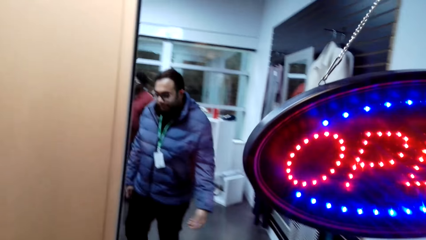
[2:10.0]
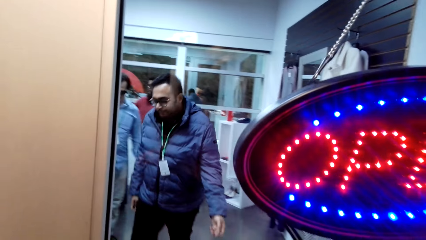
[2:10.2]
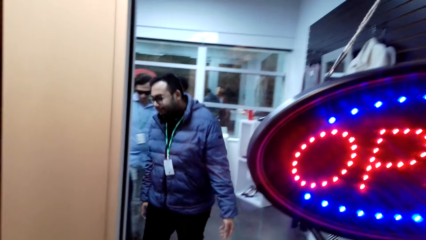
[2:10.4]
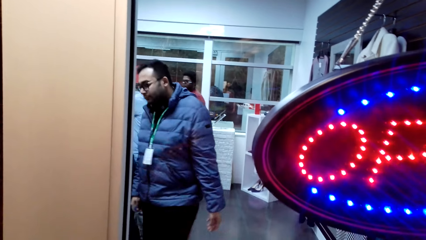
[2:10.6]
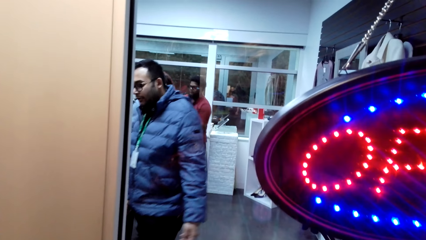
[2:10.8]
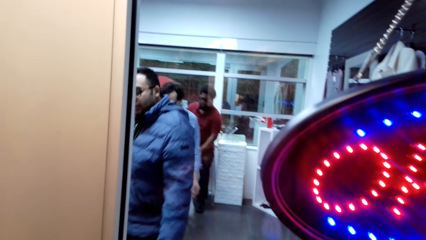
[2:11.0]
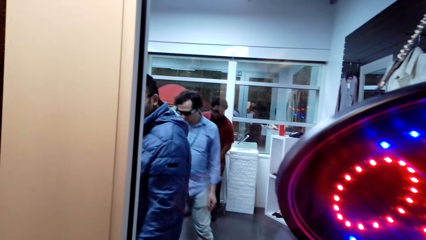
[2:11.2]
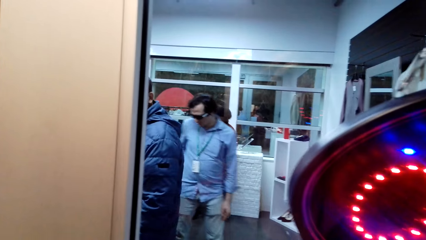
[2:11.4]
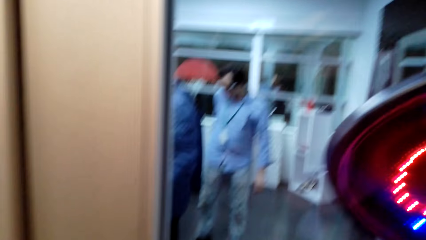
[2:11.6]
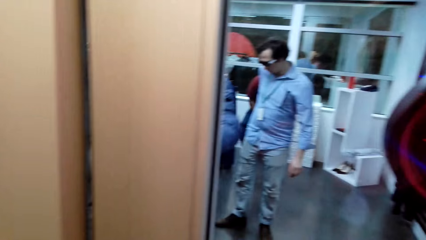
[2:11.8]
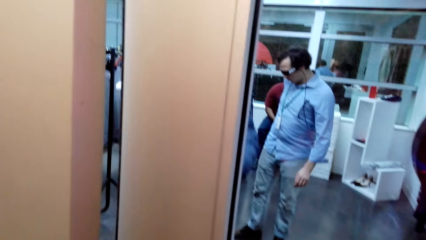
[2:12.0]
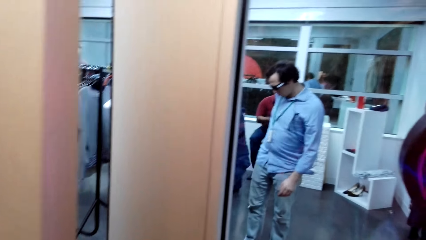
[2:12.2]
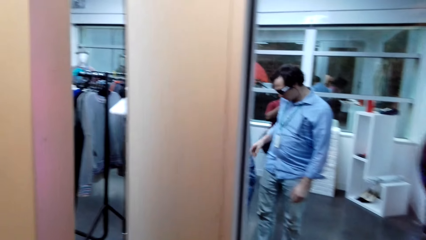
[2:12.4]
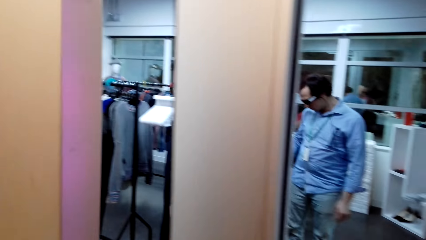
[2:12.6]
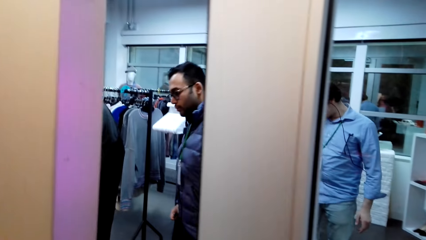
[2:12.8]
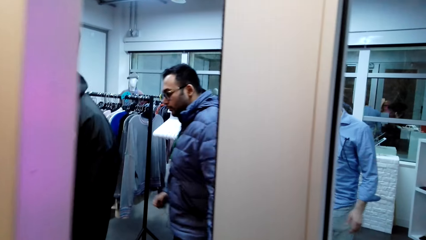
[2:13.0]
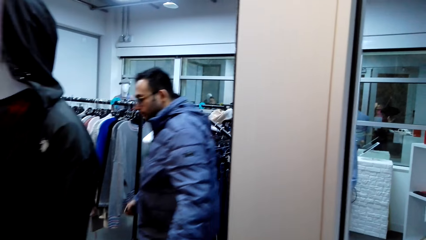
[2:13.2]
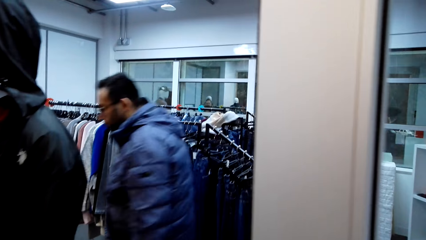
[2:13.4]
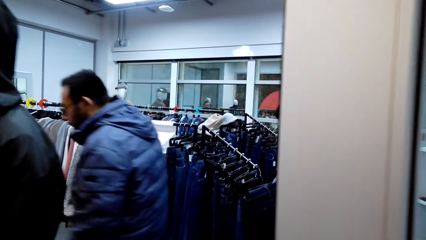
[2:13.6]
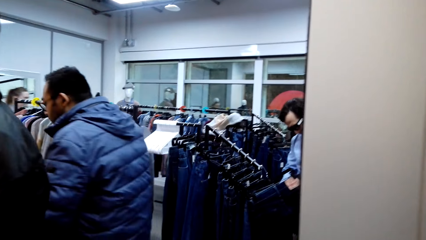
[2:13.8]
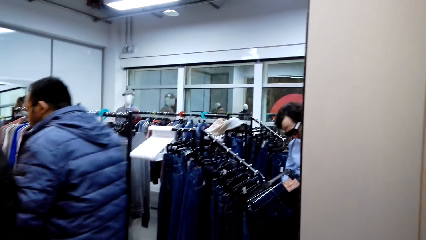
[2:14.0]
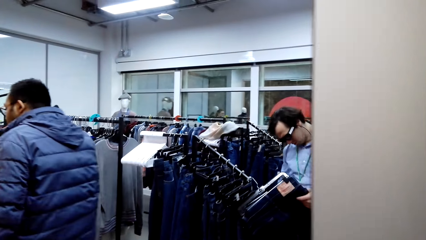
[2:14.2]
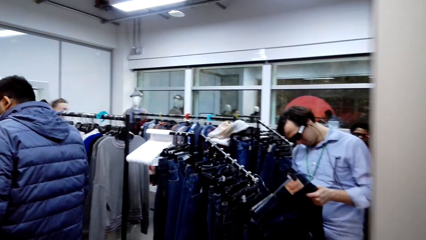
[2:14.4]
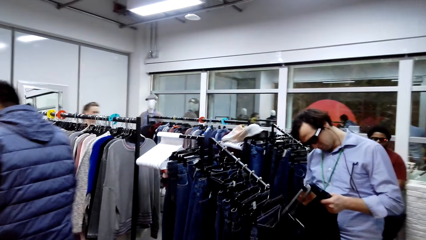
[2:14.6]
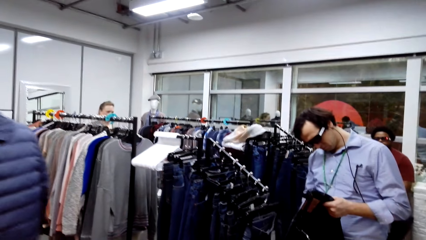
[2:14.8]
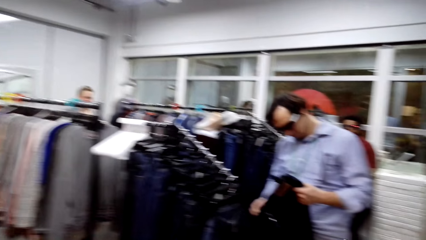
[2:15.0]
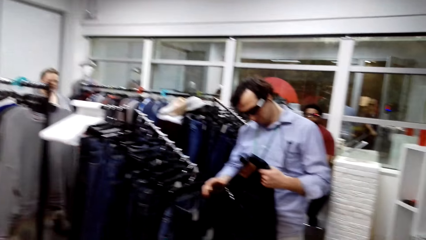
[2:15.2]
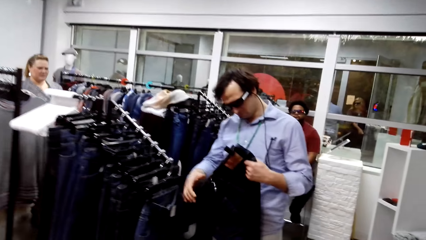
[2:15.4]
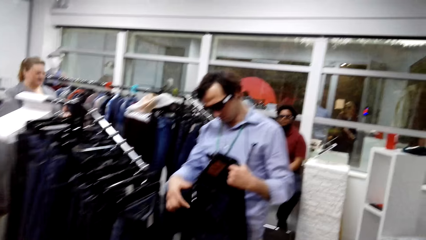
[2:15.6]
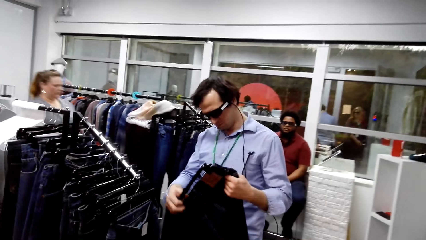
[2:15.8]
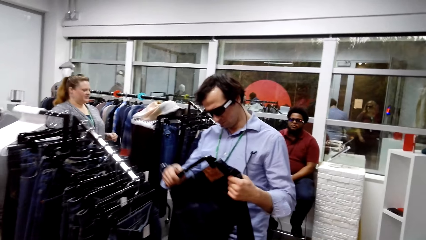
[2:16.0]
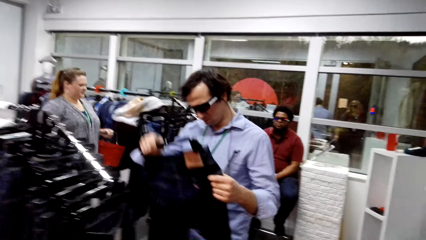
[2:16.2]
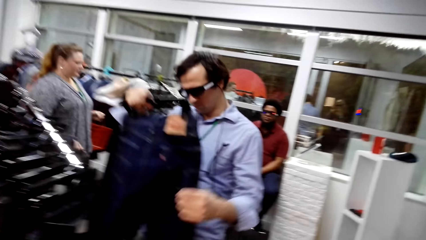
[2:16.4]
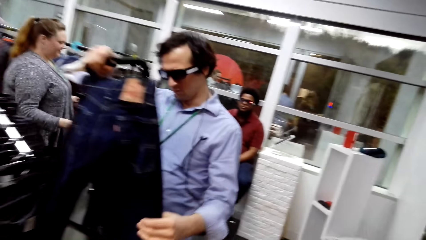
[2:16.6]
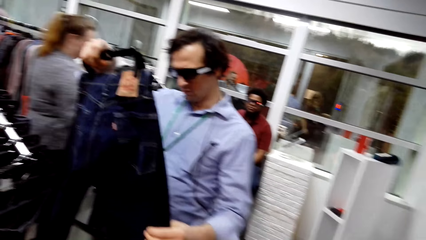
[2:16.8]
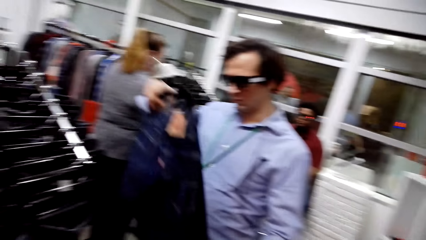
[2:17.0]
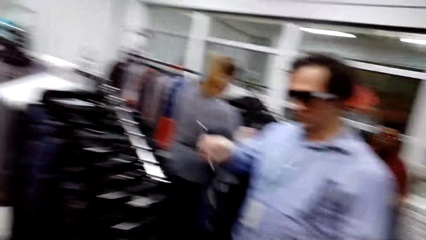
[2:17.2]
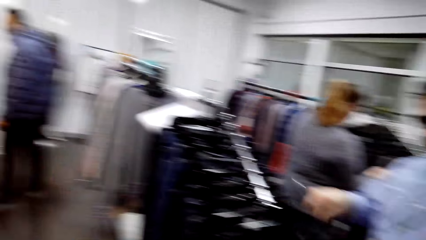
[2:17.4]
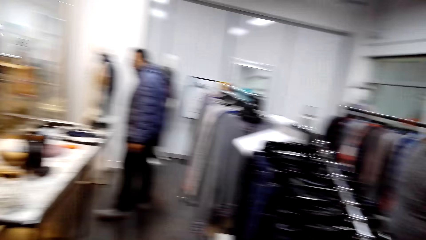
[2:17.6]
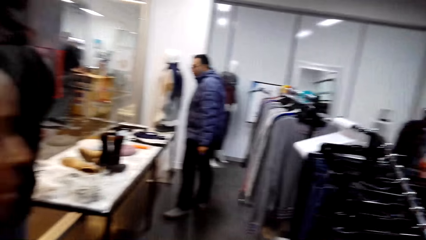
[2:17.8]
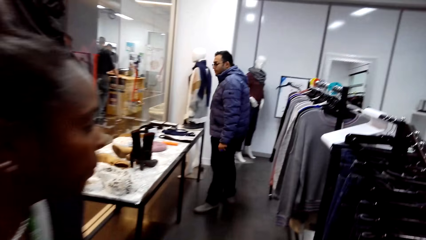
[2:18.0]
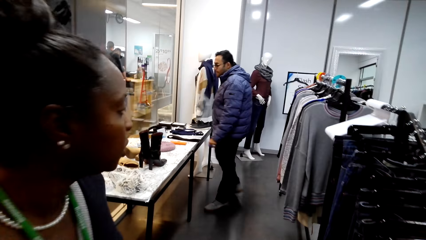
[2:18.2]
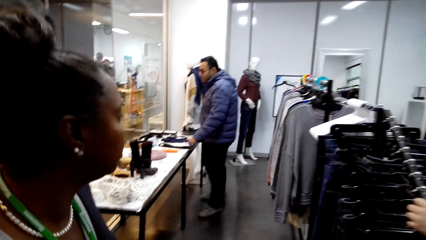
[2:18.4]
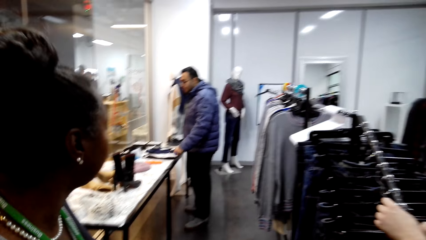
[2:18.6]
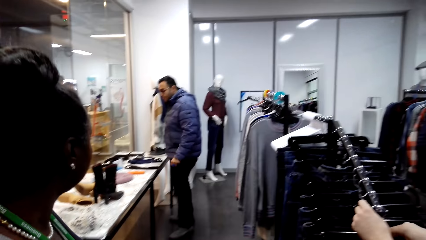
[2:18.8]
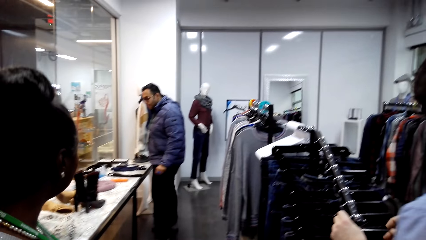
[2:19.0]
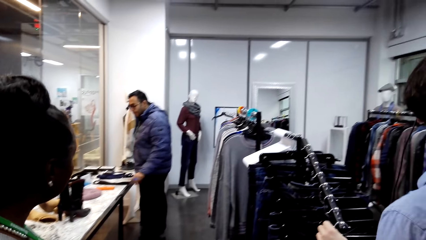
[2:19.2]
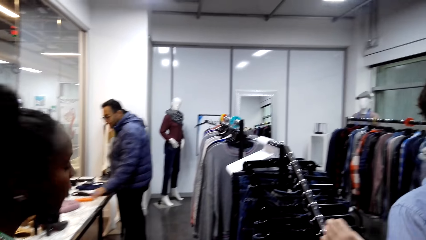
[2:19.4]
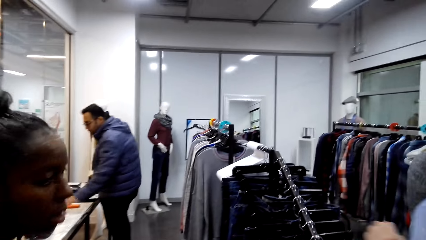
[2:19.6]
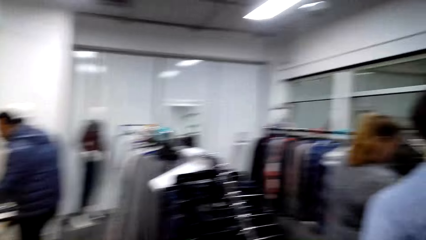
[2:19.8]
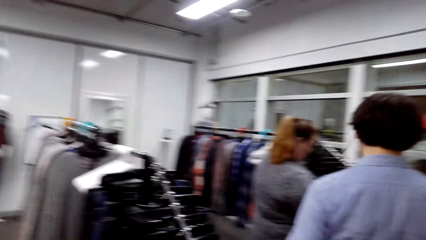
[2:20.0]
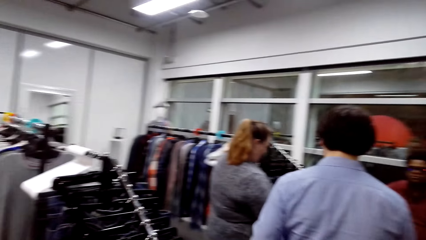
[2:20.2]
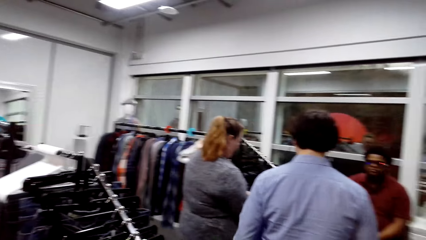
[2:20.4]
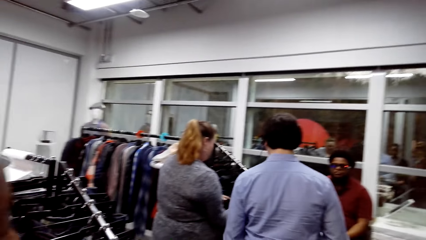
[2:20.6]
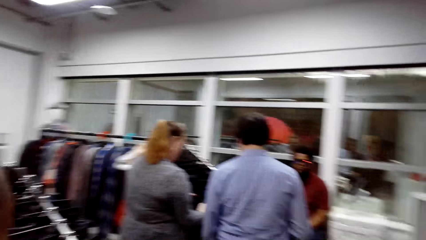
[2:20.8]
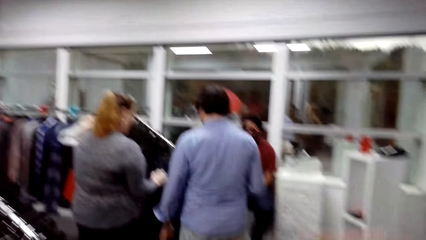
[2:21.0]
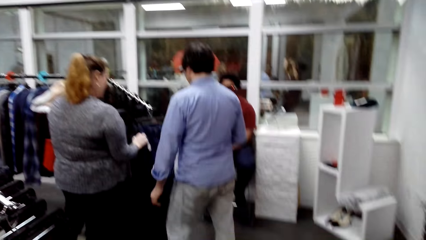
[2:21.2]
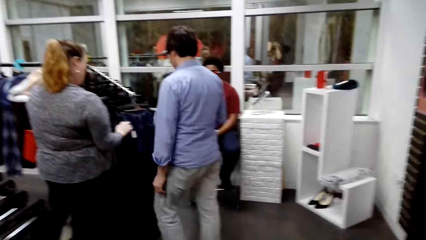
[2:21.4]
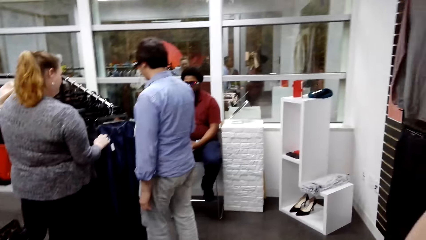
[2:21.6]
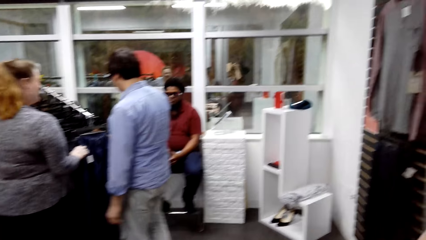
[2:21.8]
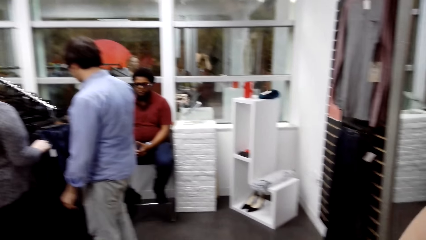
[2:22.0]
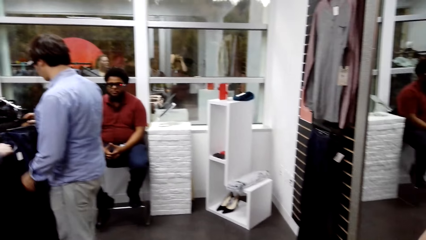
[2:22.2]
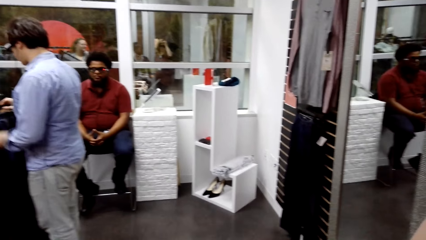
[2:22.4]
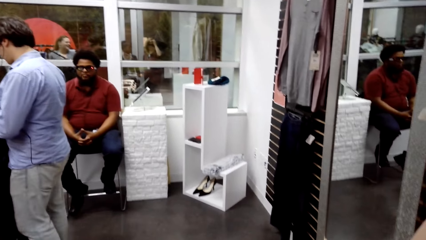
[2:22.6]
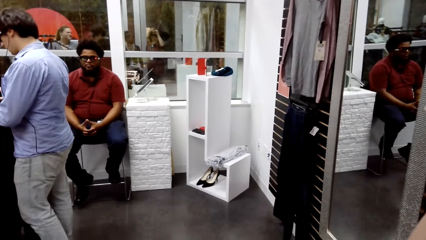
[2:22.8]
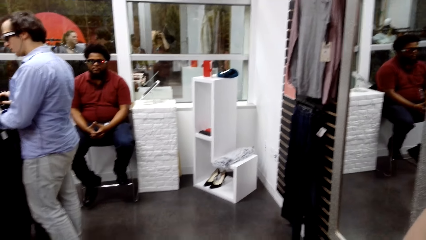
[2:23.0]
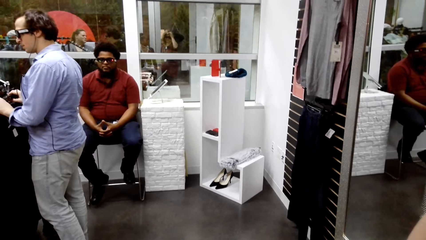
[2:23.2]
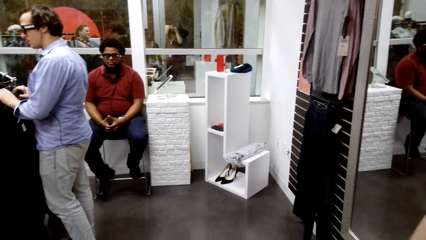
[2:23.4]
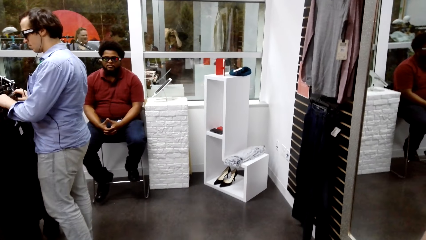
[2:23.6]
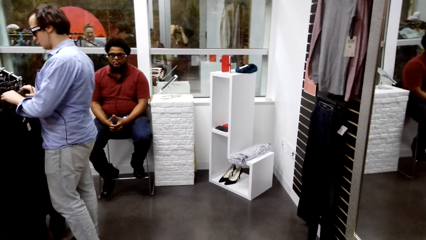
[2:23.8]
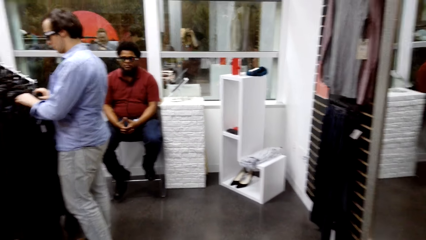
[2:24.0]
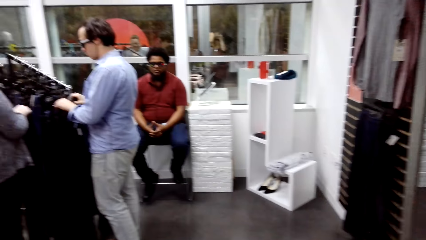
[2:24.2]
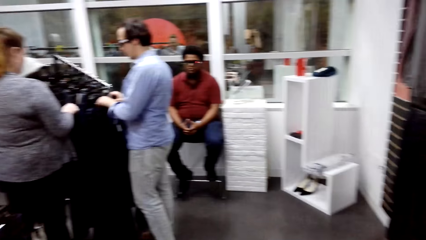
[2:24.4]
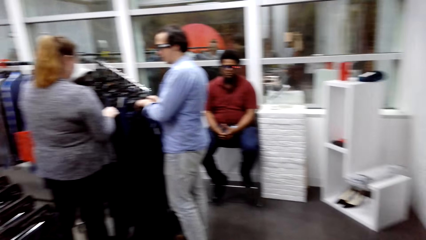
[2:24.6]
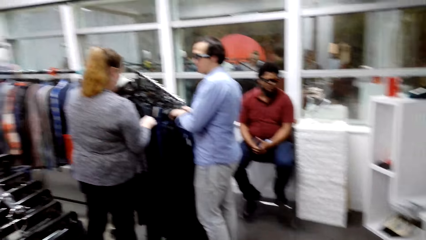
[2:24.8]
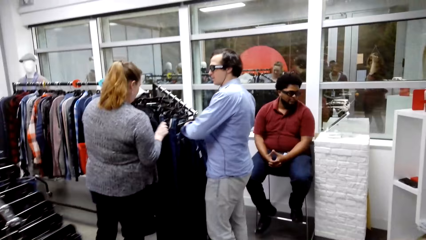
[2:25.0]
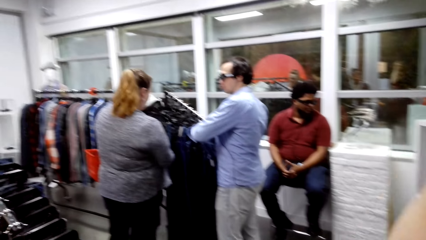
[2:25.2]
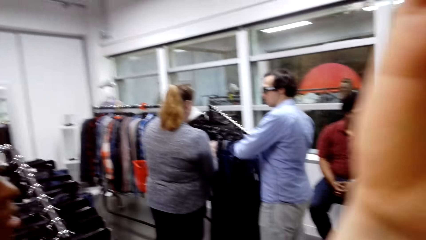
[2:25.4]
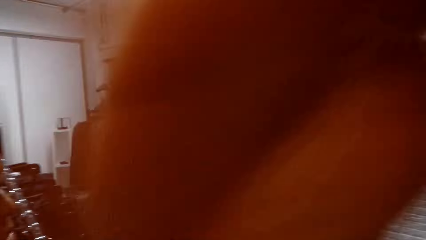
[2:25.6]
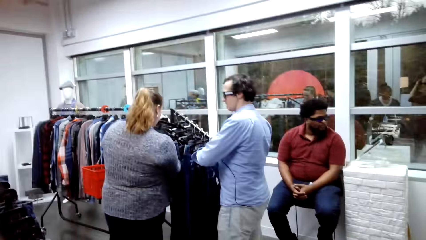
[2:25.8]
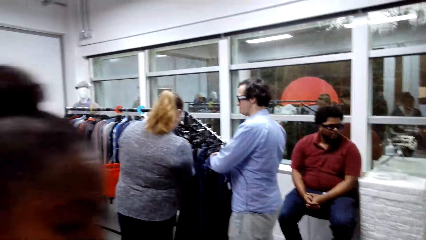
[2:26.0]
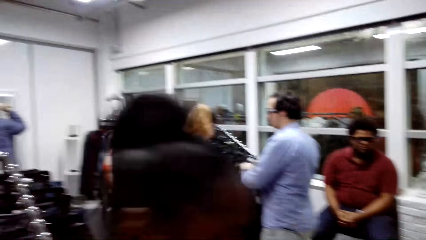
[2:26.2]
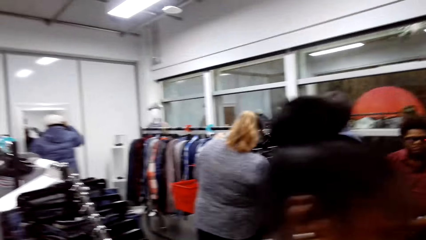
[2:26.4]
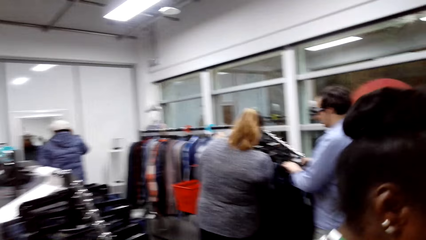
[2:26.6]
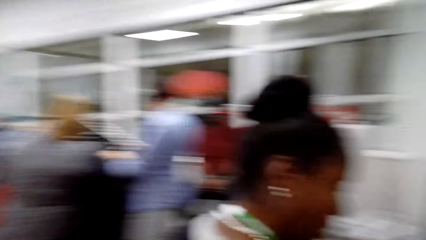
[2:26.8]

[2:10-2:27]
The camera wearer opens the cloth store door. They enter the room. They walk in the room. A woman walks in the room. The camera wearer looks around the cloth store.
